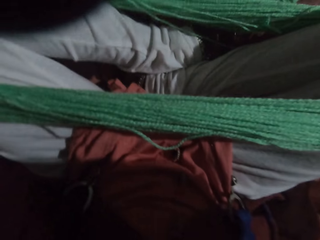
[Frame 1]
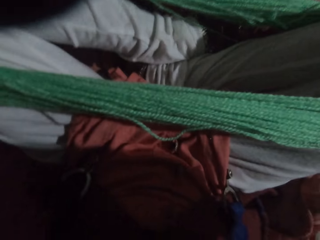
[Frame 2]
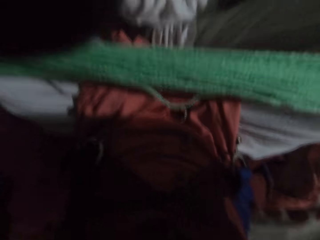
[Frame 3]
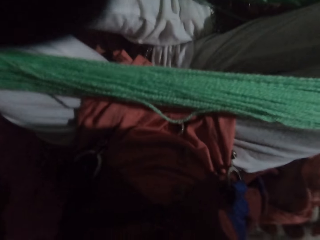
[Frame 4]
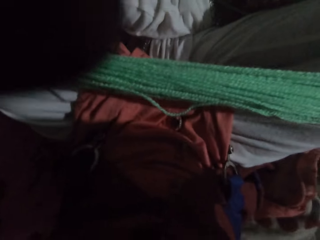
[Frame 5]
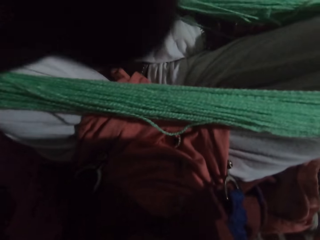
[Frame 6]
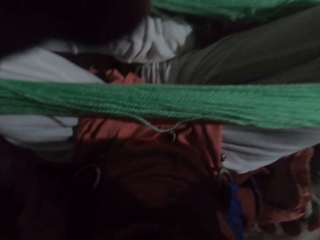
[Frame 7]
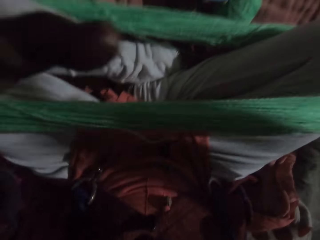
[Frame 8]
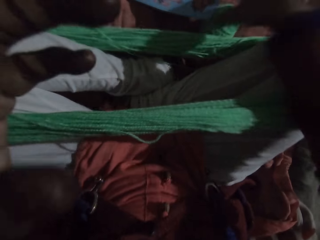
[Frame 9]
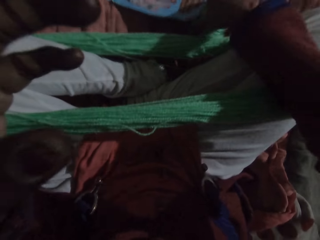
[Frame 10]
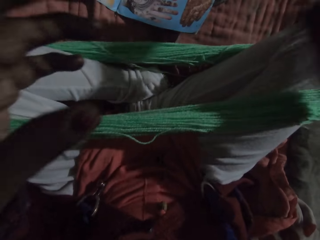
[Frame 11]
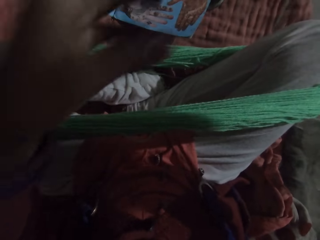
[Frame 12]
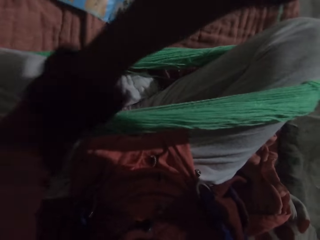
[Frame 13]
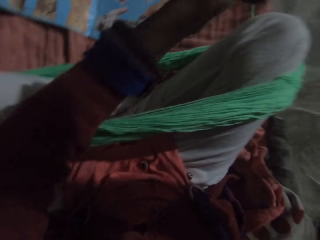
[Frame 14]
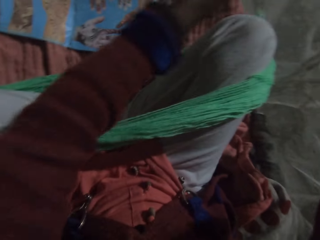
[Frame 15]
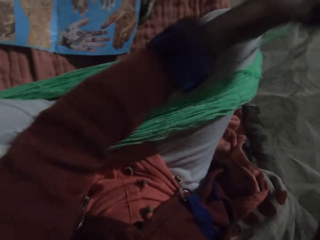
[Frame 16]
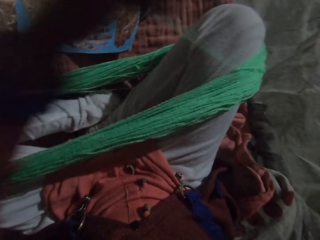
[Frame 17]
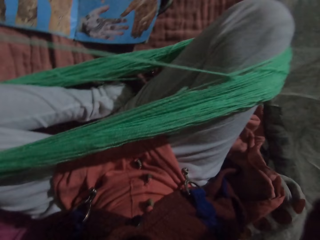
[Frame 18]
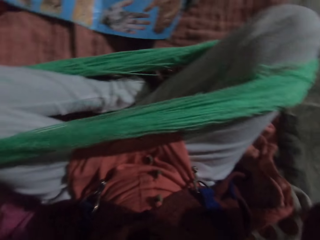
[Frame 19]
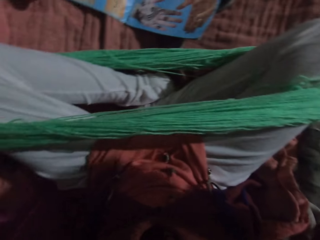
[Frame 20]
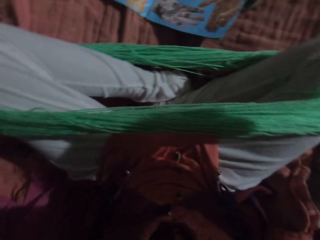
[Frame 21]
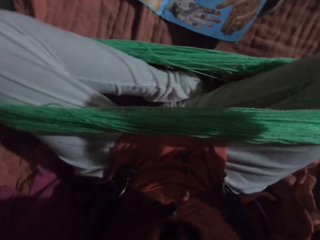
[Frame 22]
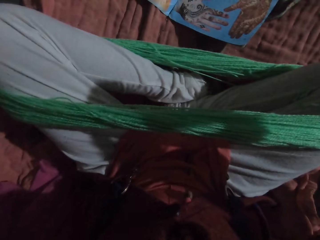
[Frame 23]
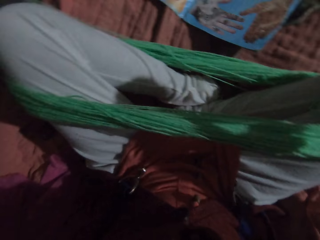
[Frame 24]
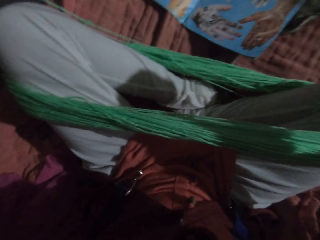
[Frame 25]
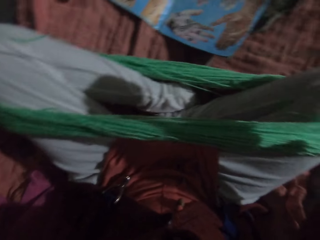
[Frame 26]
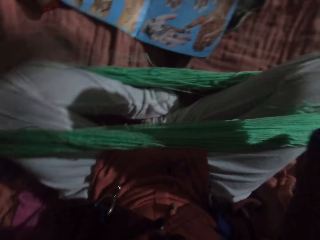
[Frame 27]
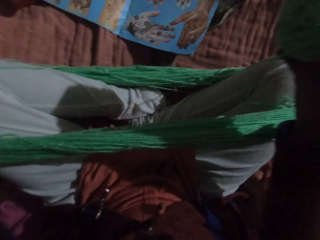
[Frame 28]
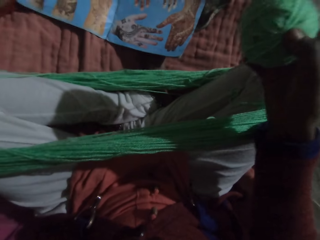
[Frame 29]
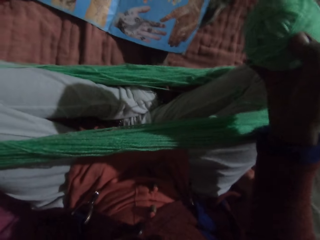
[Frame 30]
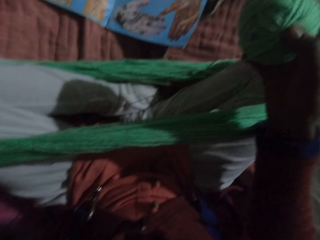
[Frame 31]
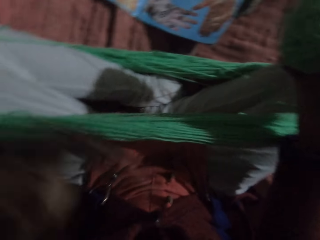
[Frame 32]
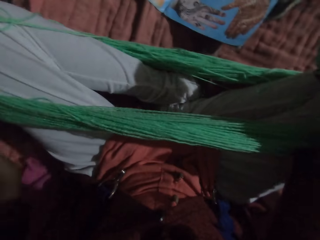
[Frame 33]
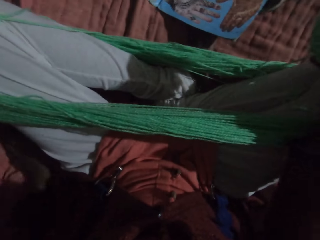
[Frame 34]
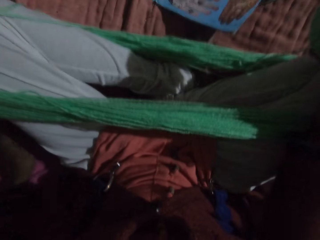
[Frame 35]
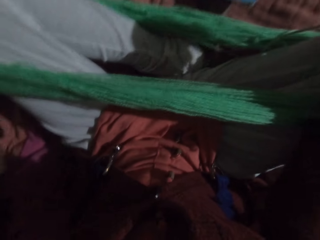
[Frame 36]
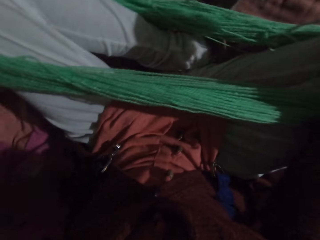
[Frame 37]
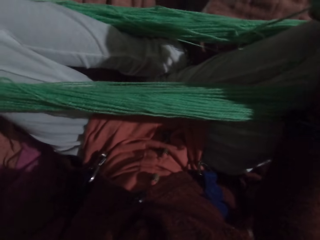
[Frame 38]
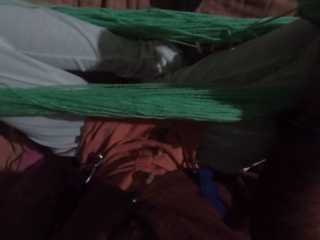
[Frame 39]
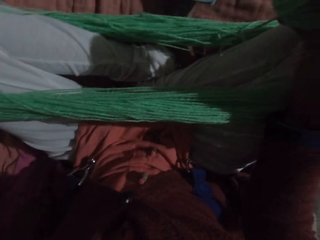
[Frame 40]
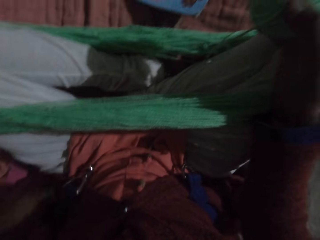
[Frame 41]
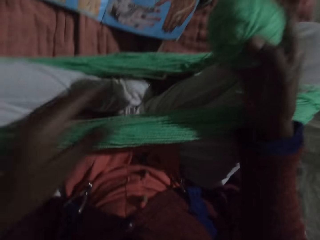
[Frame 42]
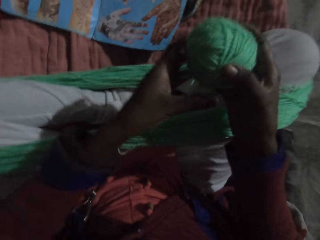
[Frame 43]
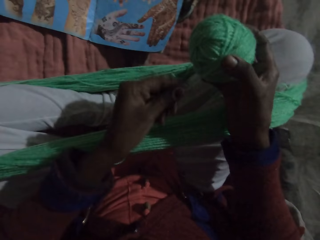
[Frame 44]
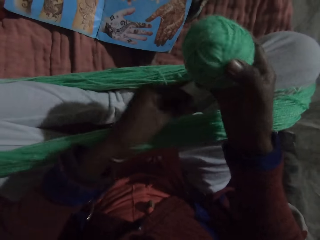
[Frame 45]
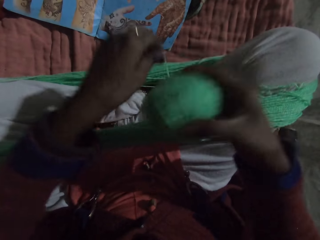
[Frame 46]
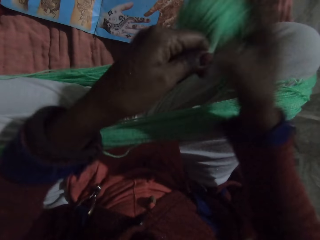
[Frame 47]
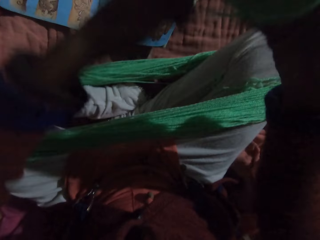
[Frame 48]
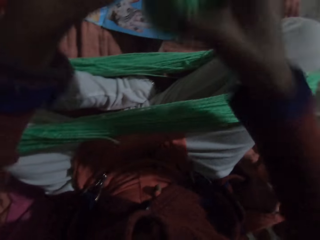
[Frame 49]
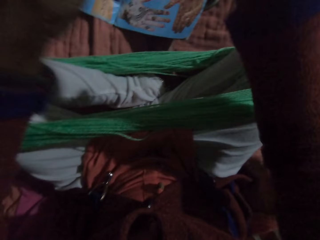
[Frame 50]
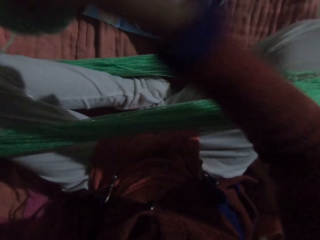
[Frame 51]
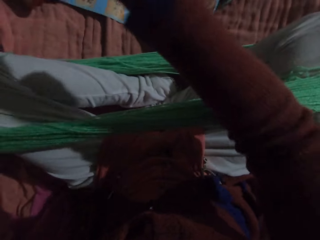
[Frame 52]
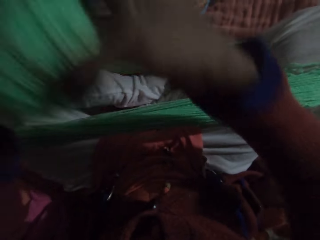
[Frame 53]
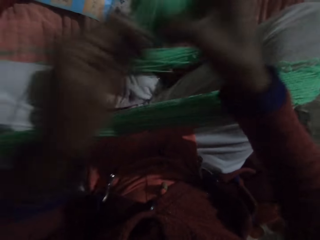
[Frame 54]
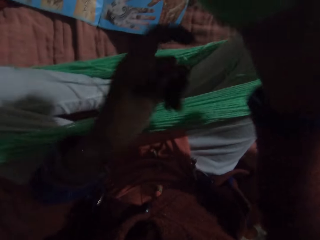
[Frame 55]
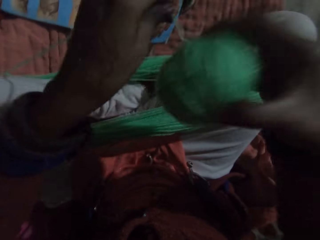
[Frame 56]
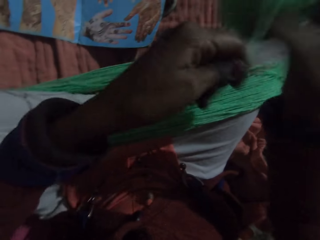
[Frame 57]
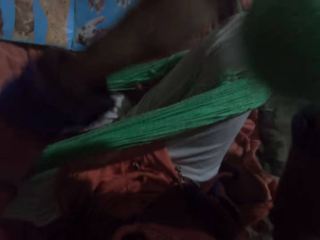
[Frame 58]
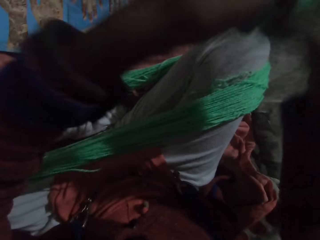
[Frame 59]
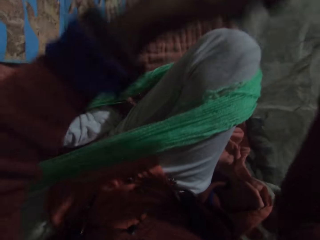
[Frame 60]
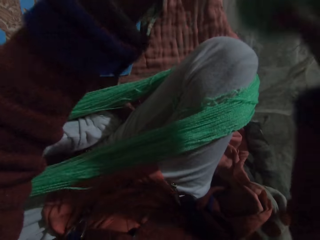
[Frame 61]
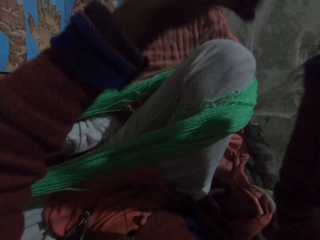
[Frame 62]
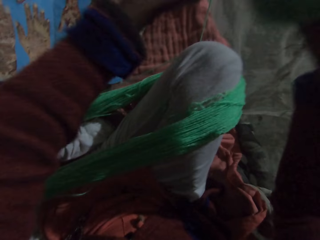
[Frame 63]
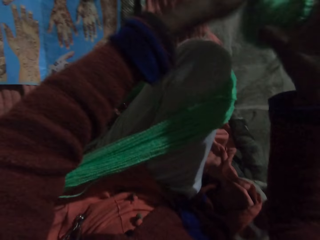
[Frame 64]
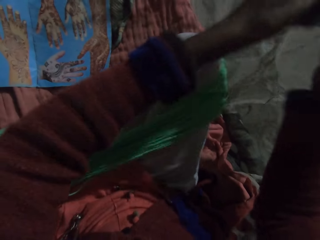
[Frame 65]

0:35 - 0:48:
The camera wearer adjusts the yarn around her legs with her hands. She picks a thread. She moves her left hand. She rolls the yarn with her hands.

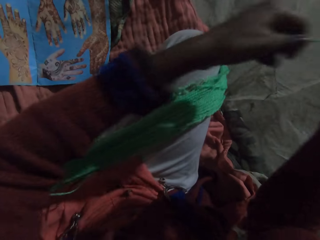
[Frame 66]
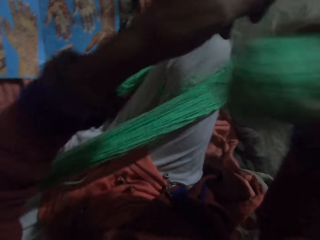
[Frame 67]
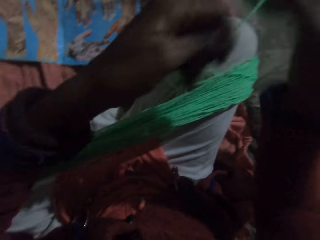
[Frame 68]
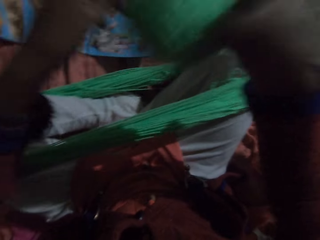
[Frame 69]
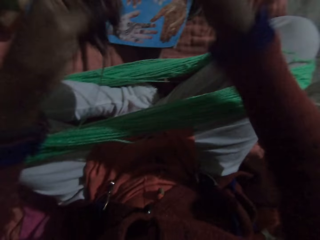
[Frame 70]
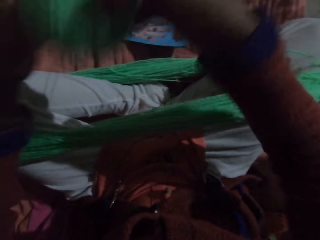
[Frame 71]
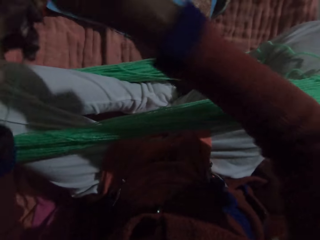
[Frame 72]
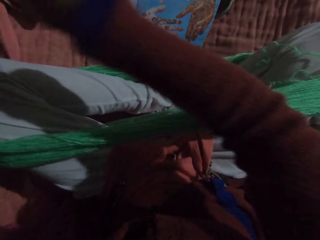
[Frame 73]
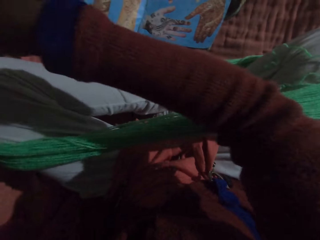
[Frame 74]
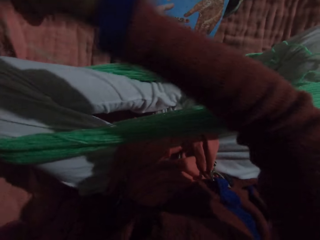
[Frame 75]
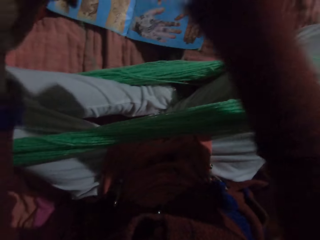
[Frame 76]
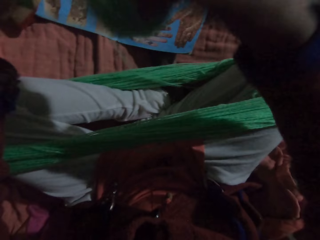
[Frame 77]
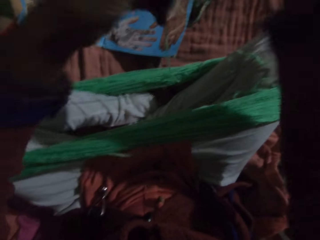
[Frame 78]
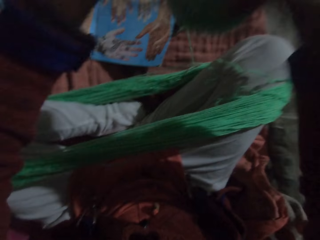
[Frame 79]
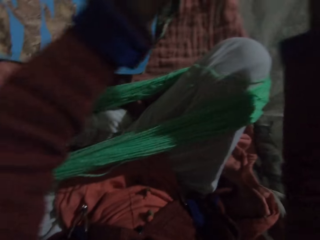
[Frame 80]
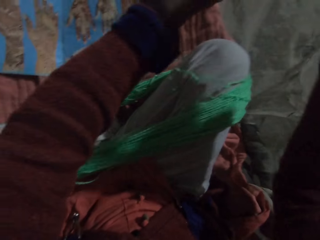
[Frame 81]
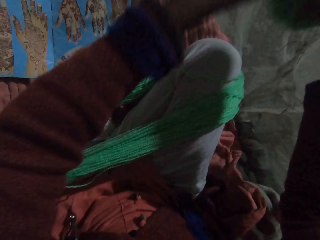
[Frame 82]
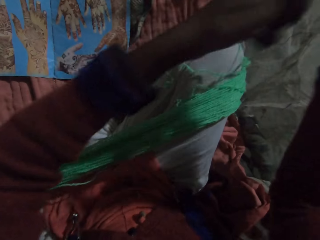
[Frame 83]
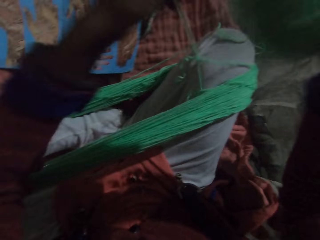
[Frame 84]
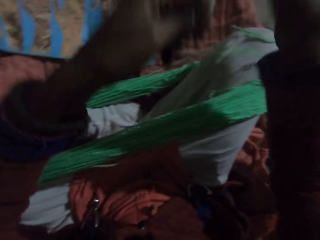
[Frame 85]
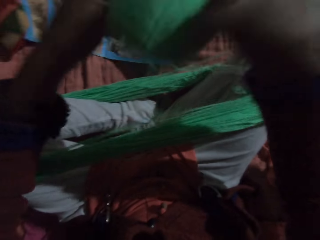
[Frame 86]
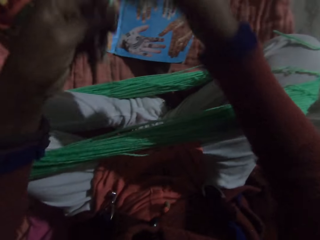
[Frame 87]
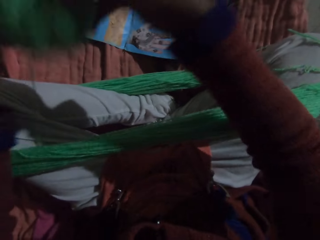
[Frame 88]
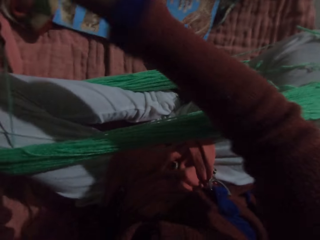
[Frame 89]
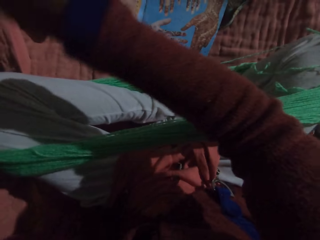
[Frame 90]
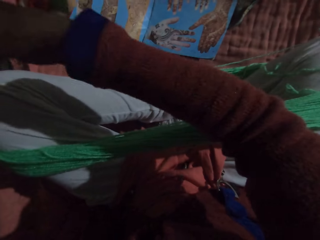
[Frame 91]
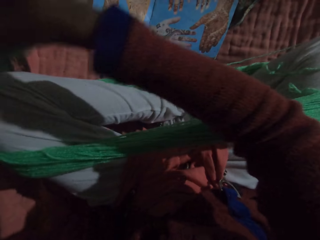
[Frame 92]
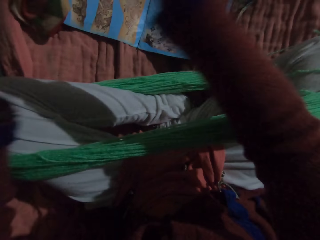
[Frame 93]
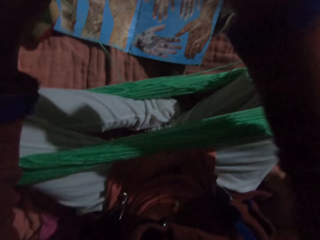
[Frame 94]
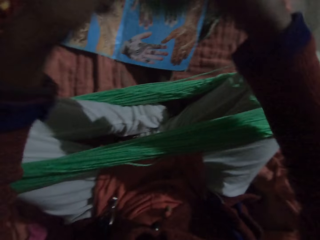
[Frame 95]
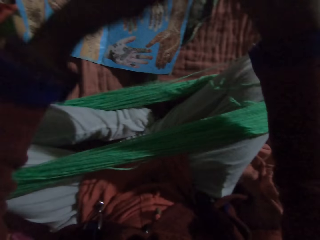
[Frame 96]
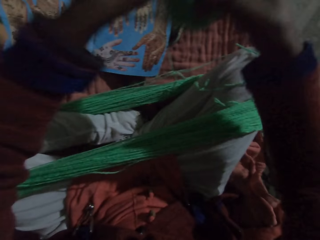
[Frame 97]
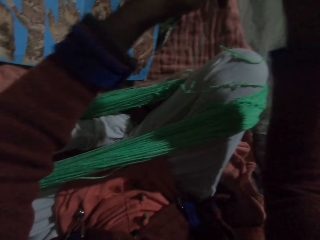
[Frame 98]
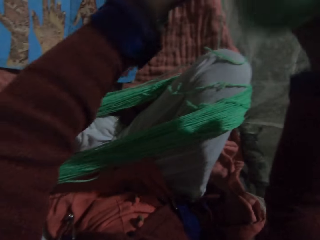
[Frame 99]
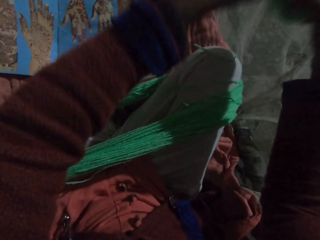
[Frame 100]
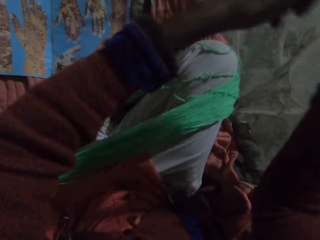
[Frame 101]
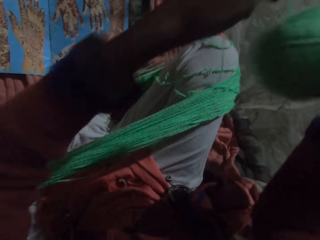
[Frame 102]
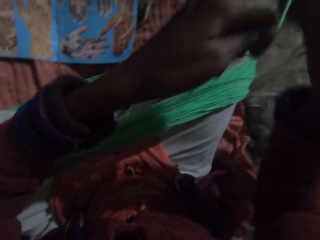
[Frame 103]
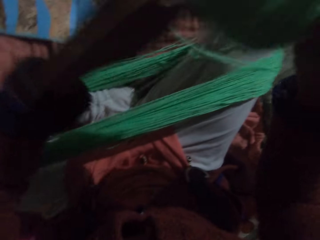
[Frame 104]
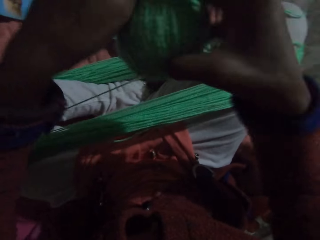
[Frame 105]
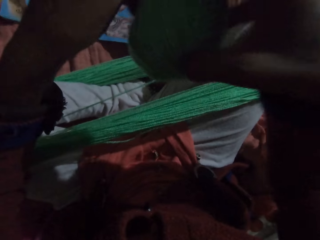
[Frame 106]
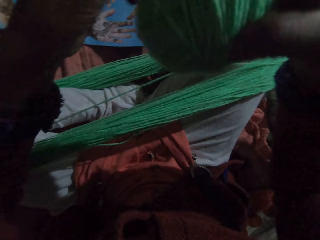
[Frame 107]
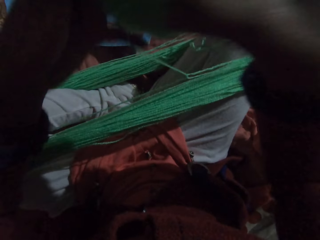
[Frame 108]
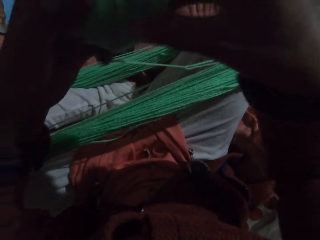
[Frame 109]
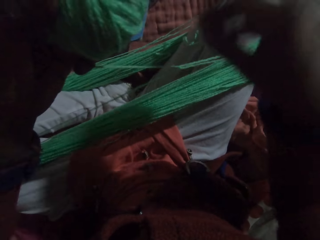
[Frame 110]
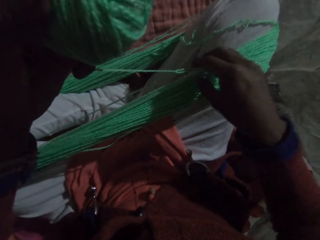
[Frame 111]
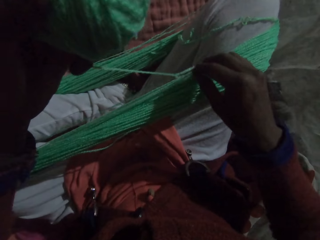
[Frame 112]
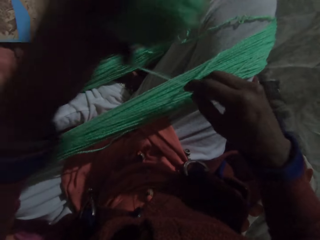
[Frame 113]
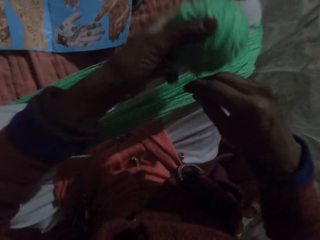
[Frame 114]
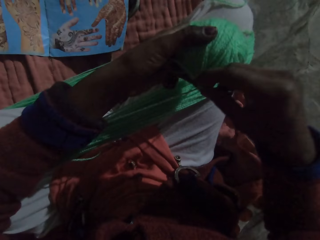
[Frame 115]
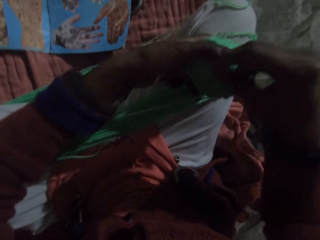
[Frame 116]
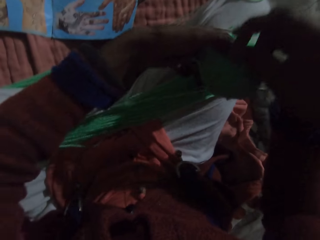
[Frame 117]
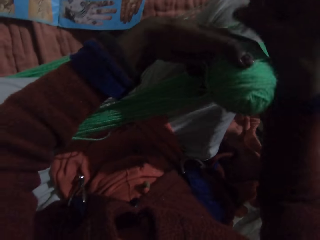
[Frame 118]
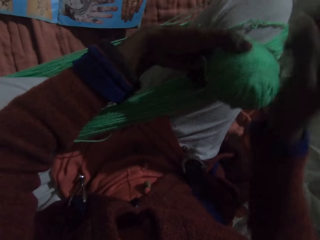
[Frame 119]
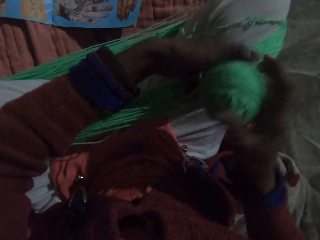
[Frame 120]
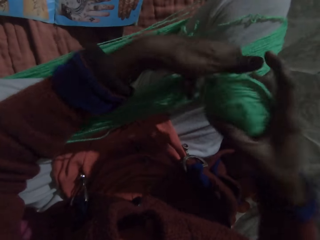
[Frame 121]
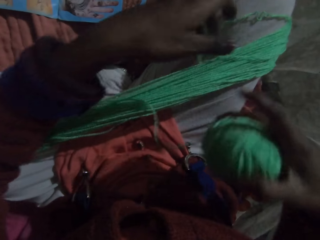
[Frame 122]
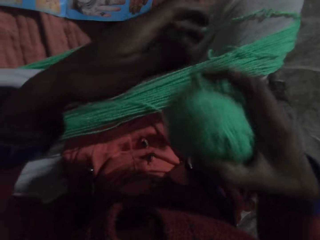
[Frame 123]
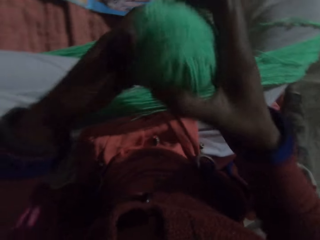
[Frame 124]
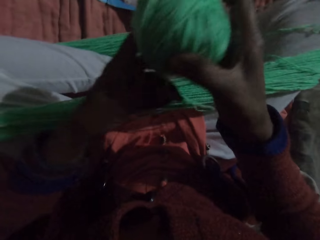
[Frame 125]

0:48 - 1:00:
The camera wearer adjusts the yarn with her hands. She passes the thread roll under the thread.
